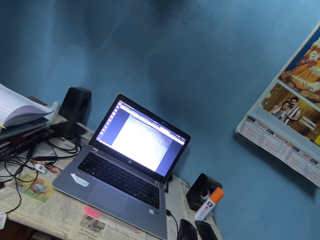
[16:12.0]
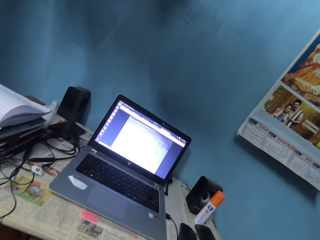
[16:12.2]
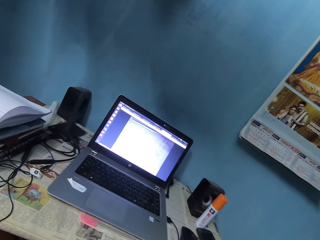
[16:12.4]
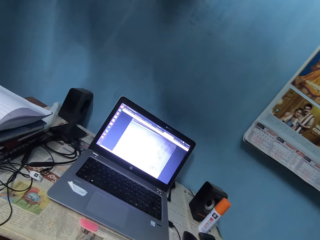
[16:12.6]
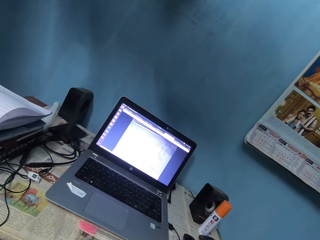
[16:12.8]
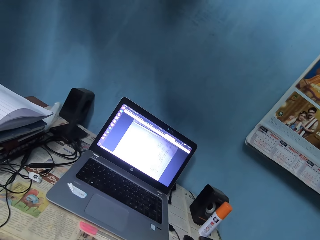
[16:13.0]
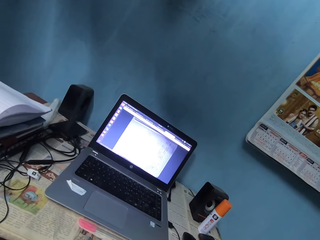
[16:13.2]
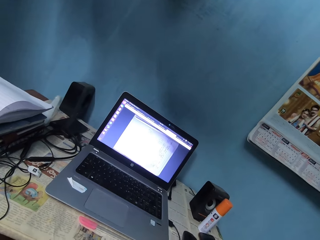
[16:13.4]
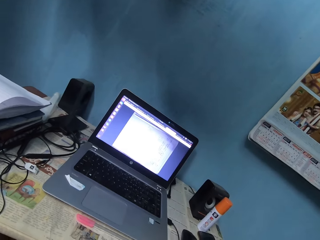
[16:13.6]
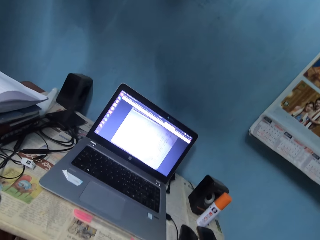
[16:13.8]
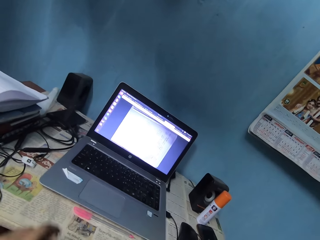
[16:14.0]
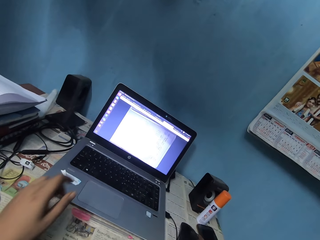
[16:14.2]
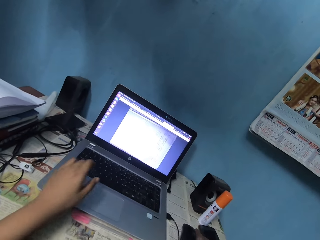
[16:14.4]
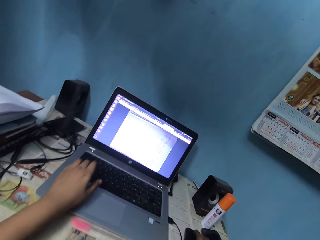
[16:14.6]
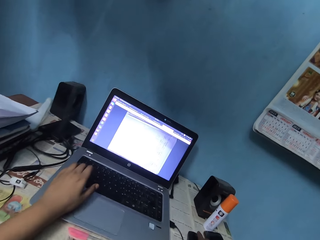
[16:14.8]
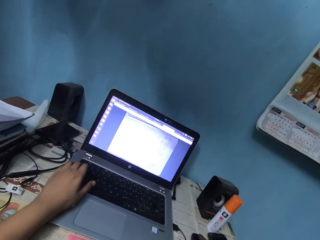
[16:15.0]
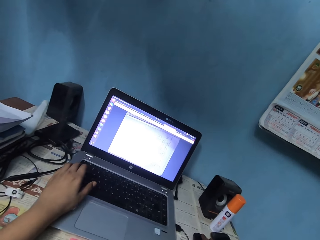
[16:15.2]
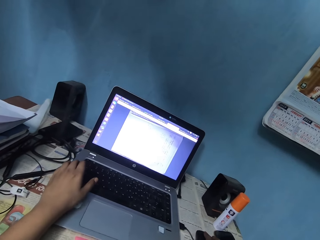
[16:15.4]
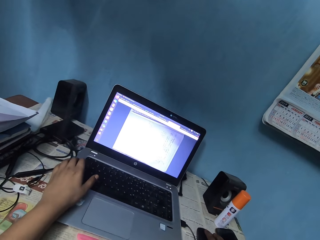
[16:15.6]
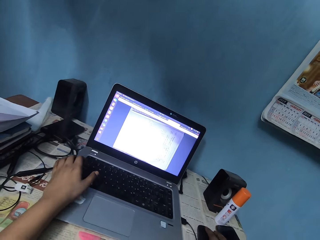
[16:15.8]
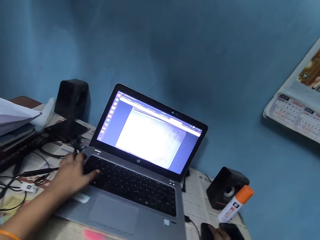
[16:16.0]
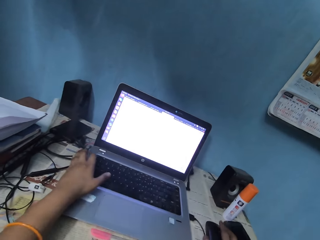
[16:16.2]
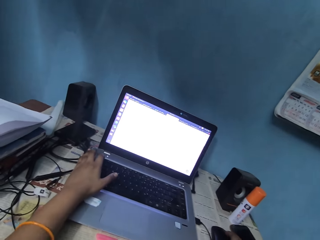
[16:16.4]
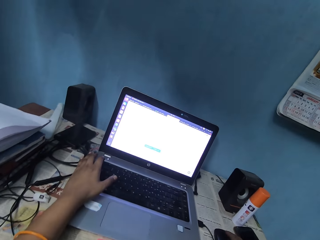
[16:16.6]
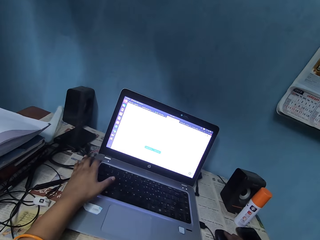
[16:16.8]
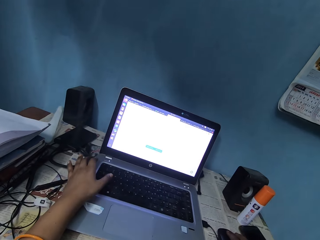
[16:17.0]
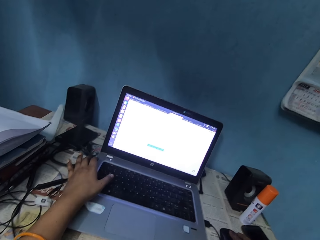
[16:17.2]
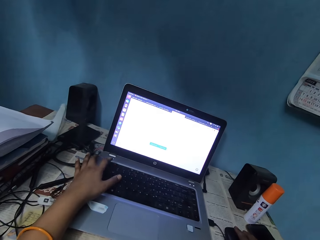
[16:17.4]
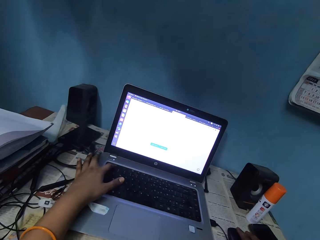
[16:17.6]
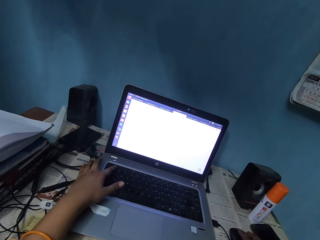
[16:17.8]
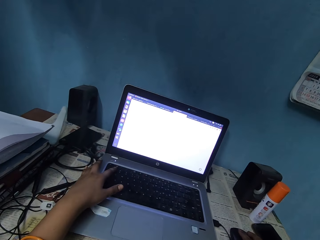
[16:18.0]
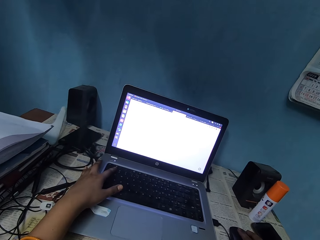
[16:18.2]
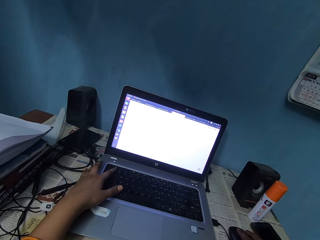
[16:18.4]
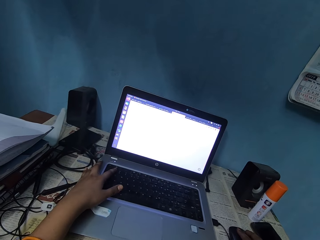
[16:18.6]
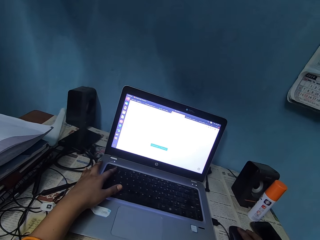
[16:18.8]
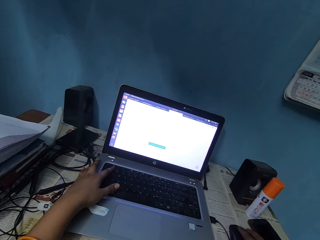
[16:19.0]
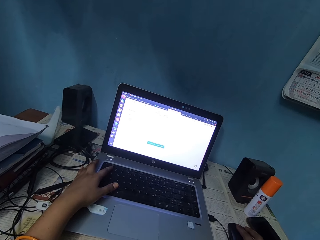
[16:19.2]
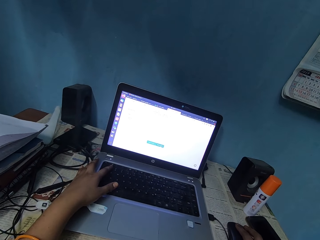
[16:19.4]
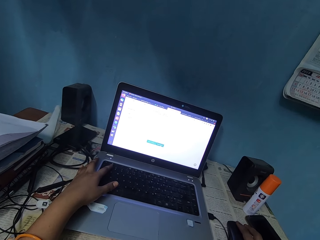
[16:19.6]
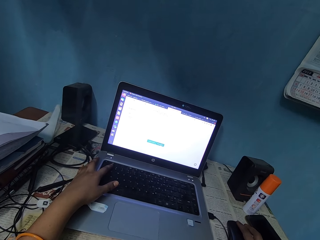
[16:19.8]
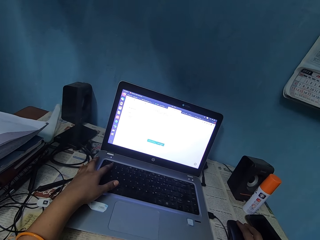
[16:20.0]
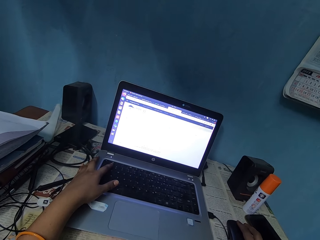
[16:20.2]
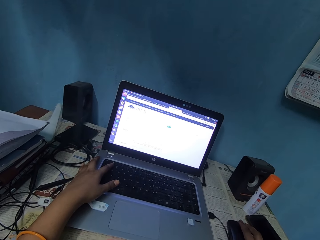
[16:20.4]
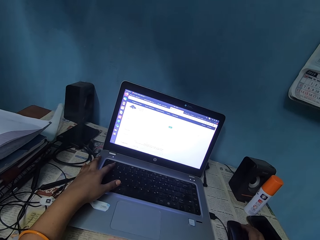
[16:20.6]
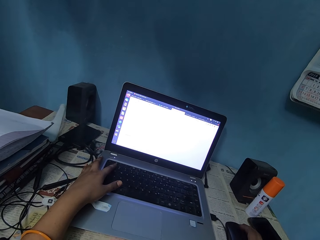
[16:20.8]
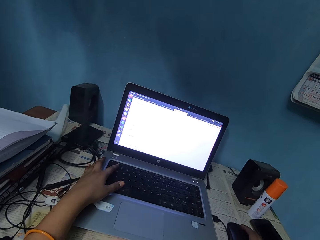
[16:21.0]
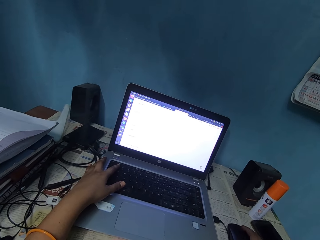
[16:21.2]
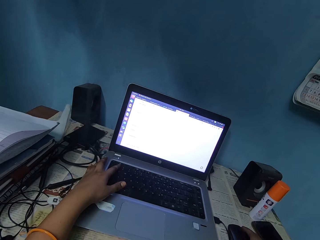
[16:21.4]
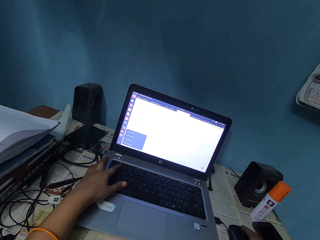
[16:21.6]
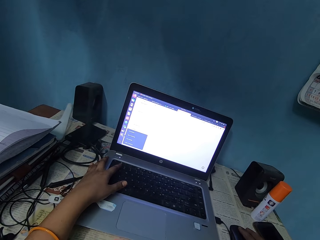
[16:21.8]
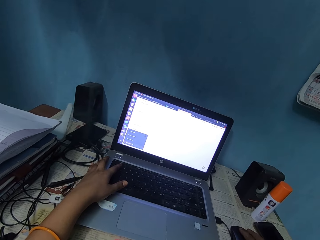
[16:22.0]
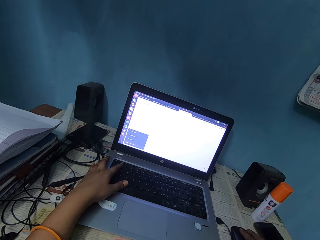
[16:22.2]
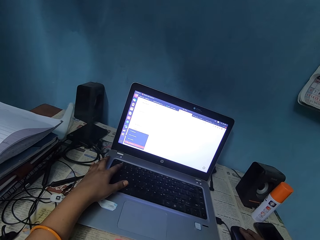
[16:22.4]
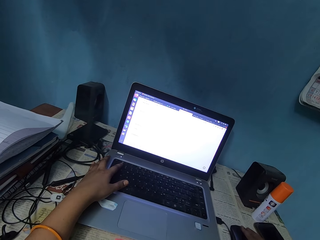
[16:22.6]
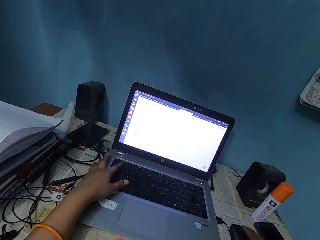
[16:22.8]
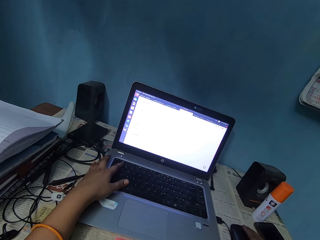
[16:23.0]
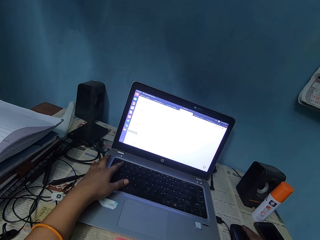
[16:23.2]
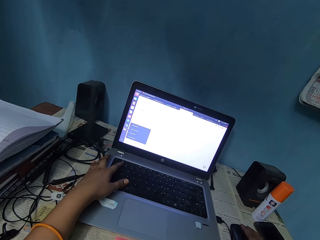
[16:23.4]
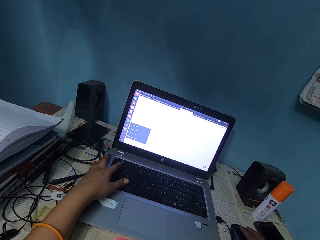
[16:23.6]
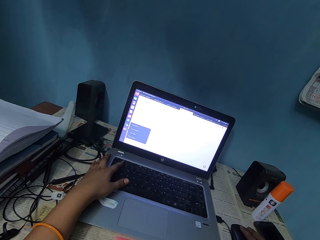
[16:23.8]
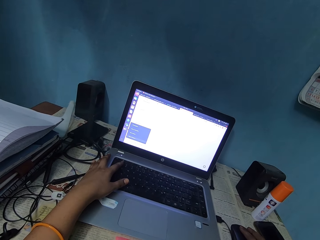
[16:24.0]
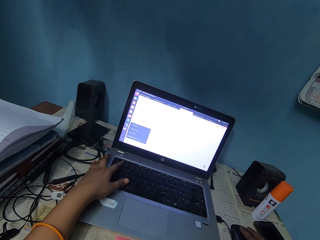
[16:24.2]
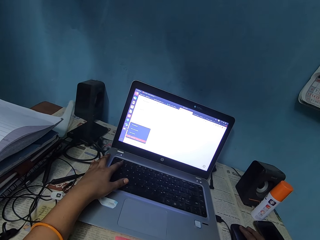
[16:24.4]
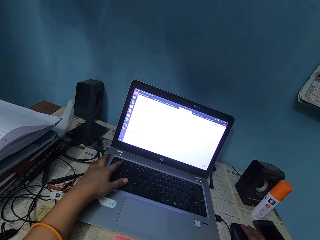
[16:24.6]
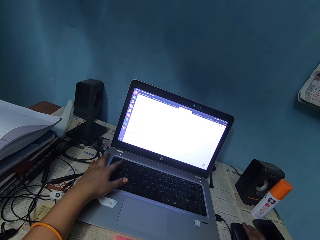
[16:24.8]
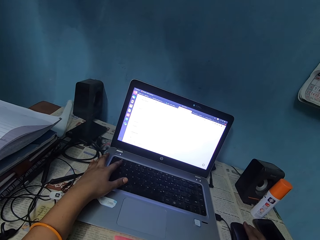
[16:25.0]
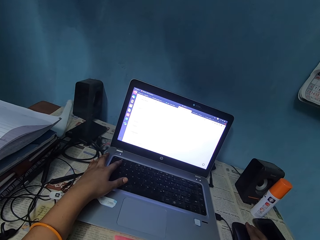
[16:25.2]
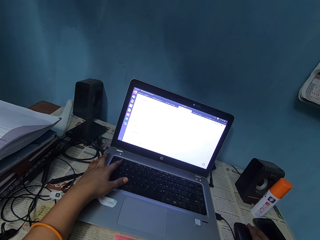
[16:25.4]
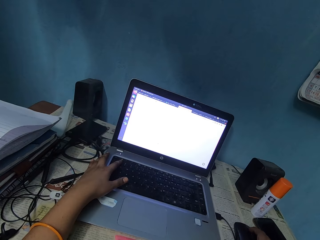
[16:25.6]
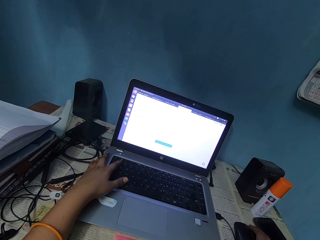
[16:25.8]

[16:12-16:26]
The camera wearer places the left hand on the laptop. They scroll the laptop using the mouse.

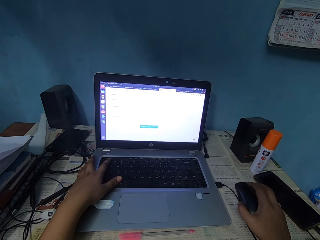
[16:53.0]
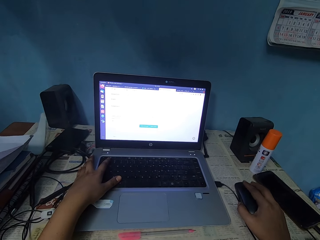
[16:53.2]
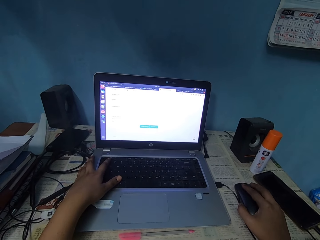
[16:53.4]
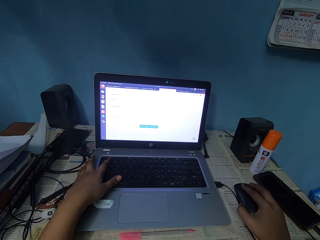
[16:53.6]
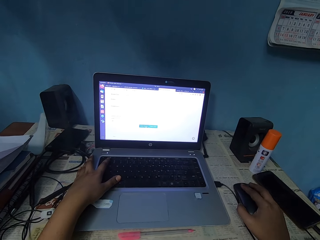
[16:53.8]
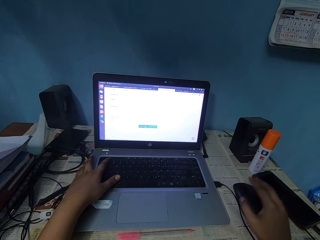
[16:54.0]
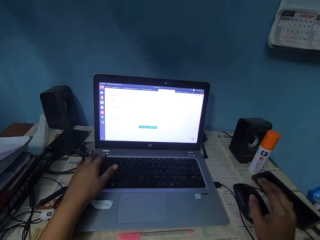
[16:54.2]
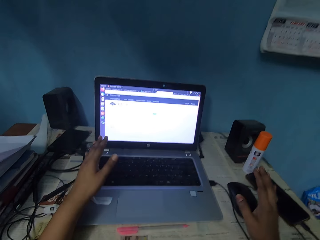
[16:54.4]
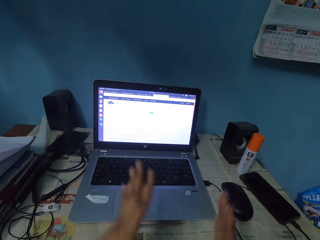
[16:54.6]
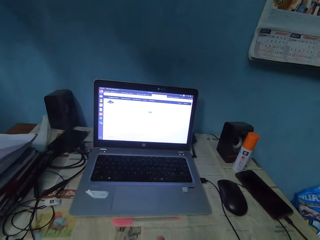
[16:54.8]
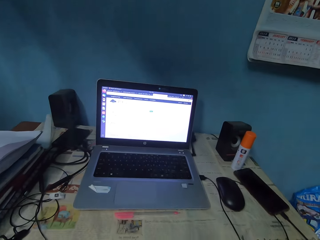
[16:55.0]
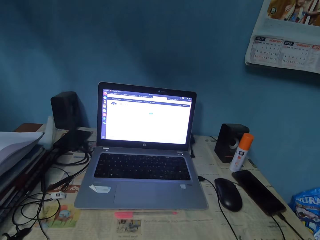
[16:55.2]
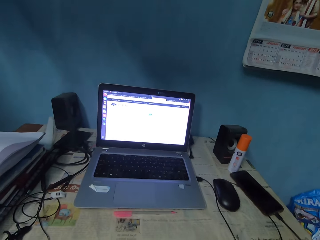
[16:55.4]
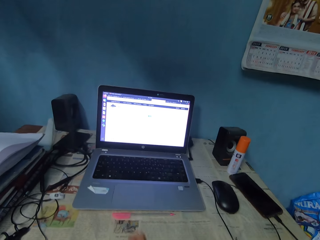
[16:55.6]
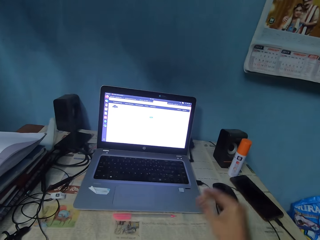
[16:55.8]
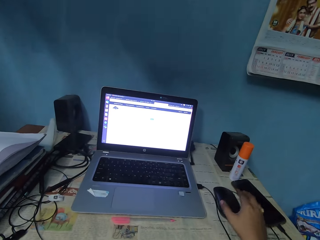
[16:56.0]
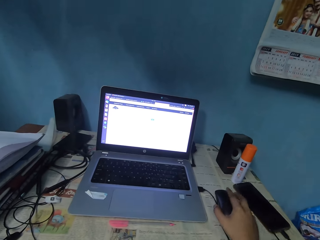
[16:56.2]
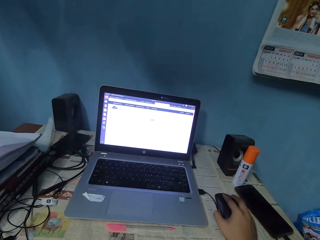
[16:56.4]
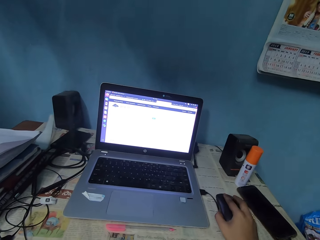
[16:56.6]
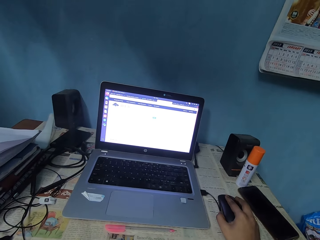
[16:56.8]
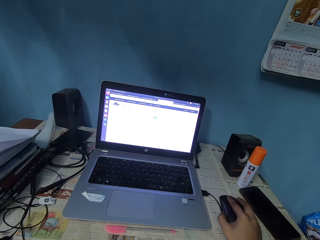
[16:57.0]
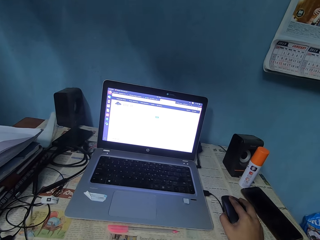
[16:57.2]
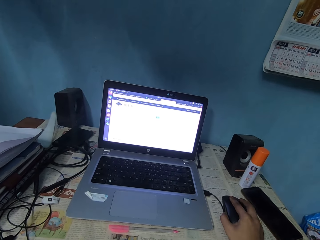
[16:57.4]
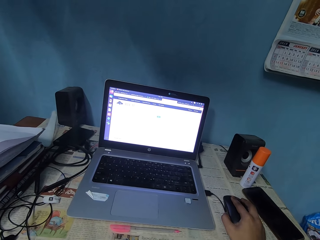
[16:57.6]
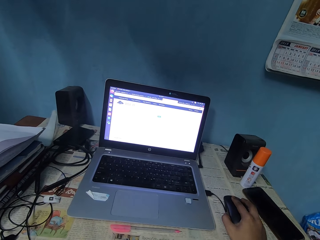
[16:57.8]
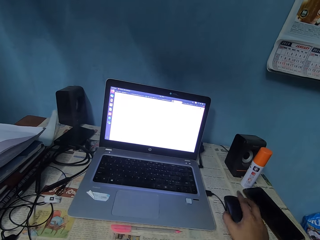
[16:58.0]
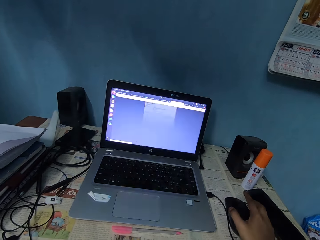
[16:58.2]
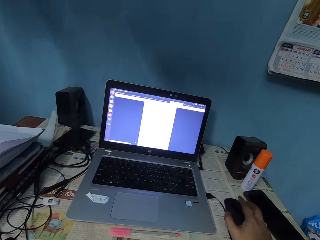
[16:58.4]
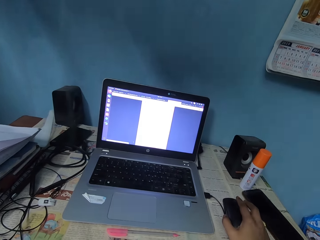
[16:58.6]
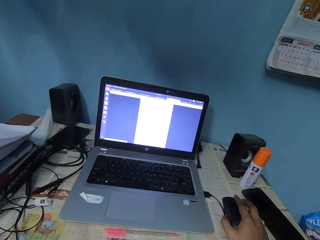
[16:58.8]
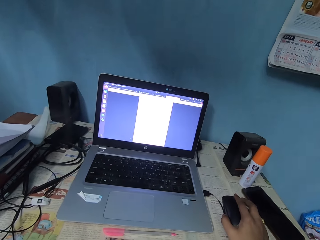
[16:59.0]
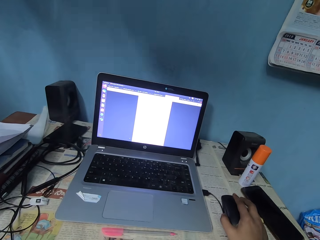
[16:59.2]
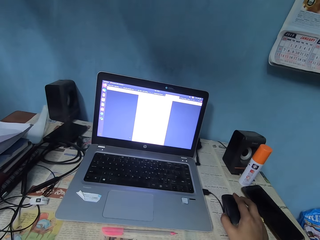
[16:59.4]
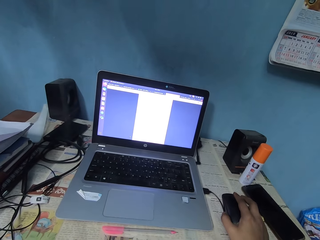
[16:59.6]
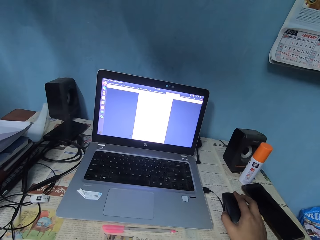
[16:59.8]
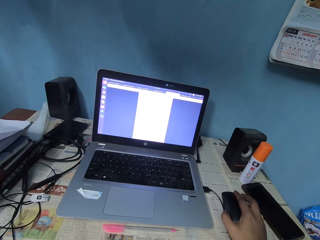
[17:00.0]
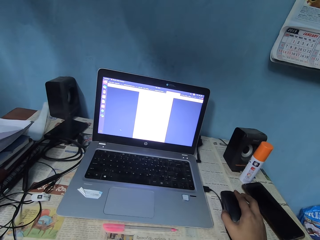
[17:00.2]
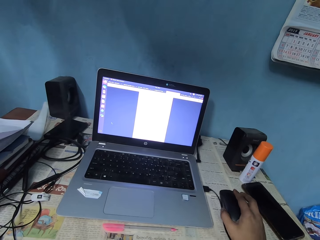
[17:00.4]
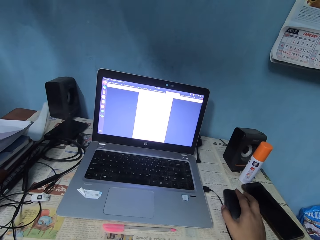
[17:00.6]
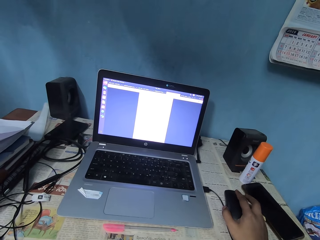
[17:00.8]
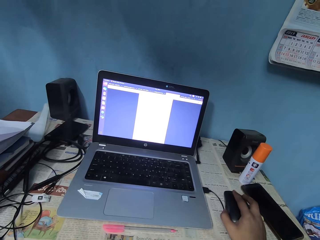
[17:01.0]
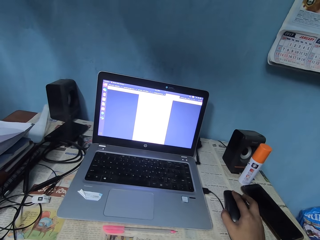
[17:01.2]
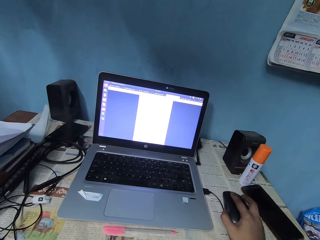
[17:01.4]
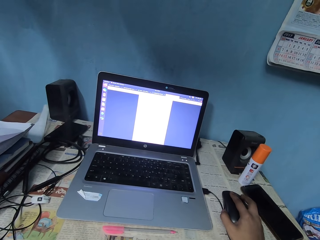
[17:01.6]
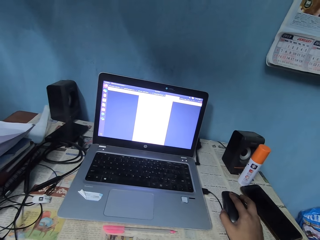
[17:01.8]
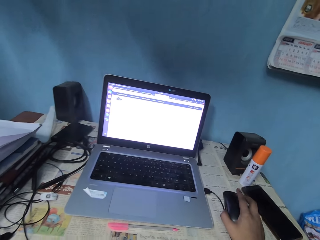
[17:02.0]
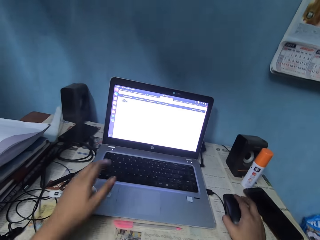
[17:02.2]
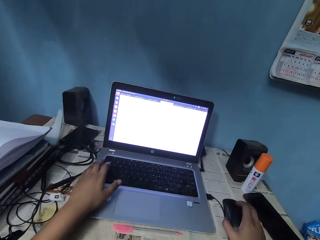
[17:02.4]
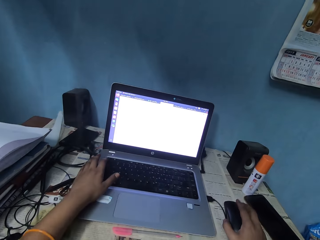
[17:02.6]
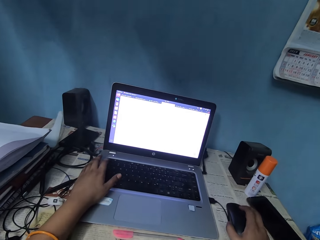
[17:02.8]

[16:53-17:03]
The camera wearer holds a hand. They remove both hands from the laptop and mouse. They scroll with the right hand using the mouse.
